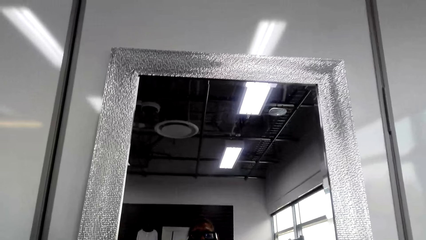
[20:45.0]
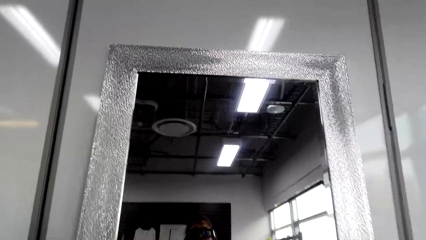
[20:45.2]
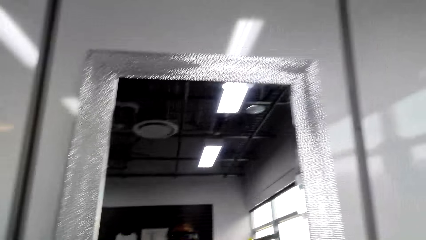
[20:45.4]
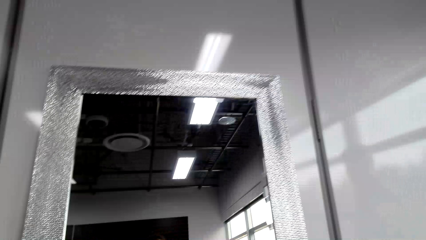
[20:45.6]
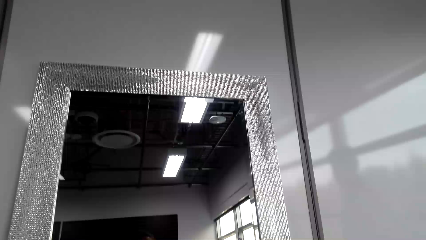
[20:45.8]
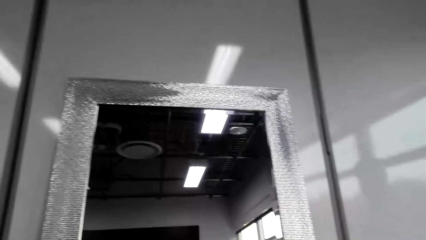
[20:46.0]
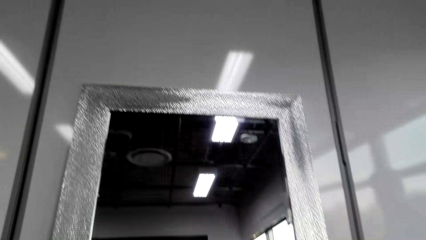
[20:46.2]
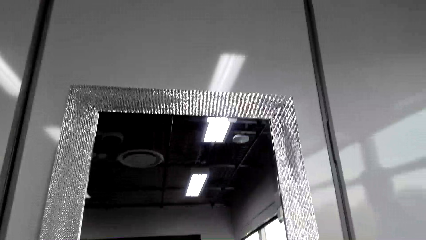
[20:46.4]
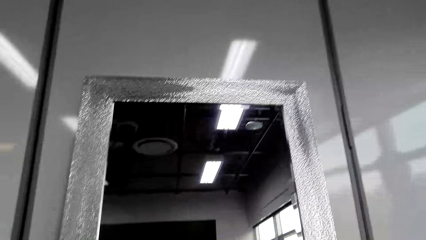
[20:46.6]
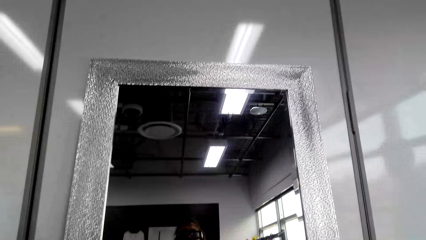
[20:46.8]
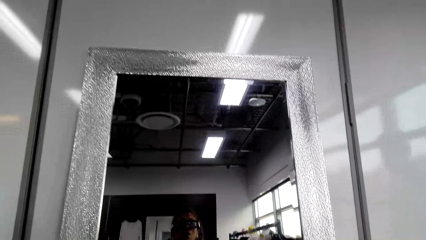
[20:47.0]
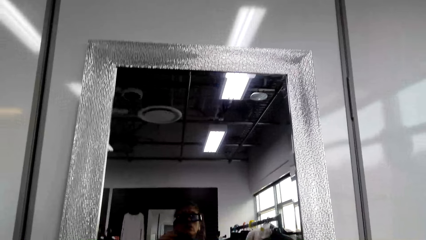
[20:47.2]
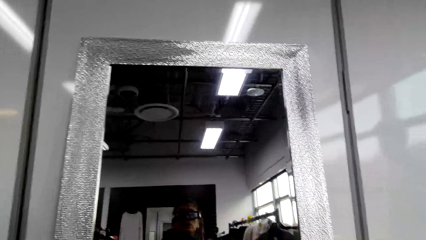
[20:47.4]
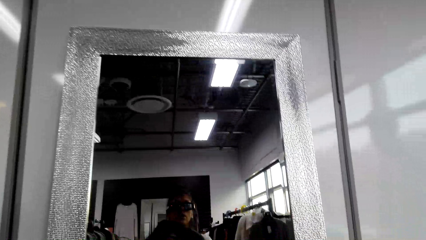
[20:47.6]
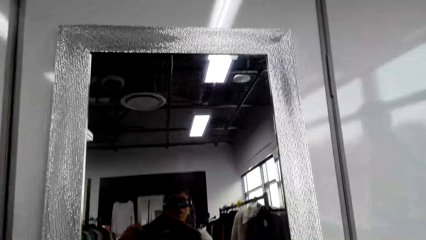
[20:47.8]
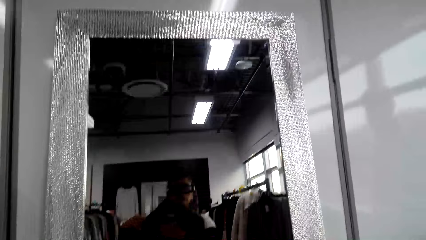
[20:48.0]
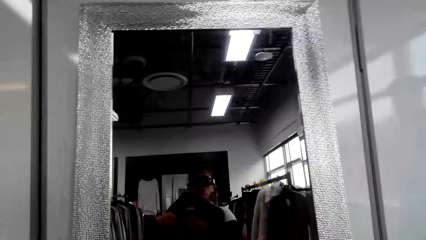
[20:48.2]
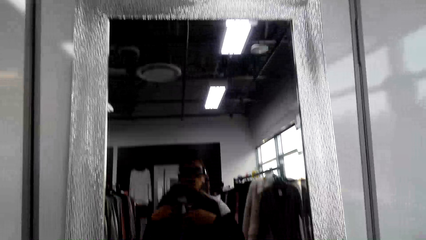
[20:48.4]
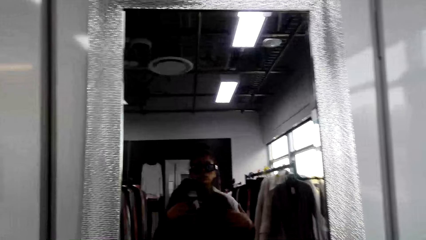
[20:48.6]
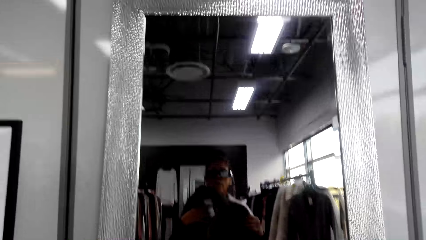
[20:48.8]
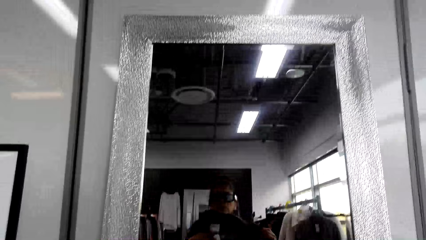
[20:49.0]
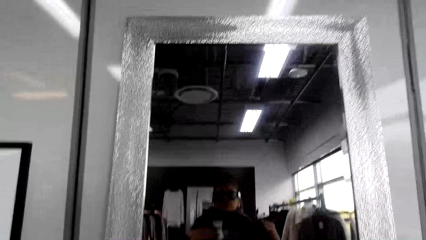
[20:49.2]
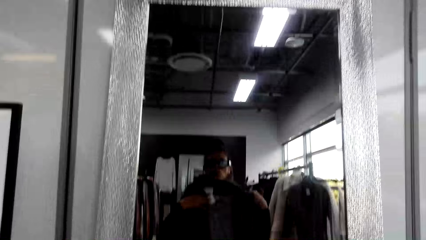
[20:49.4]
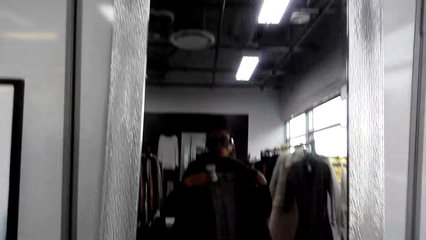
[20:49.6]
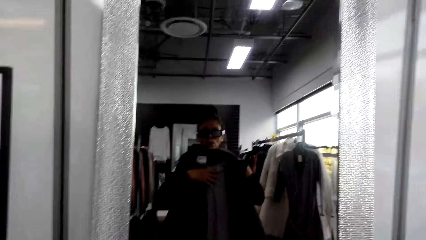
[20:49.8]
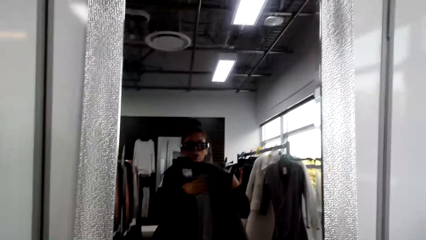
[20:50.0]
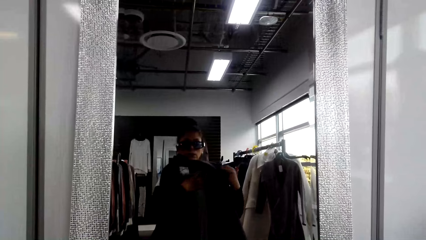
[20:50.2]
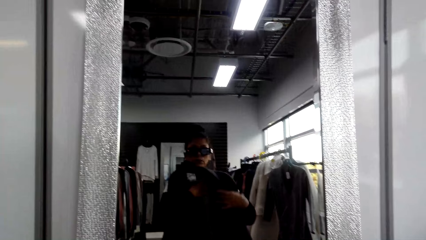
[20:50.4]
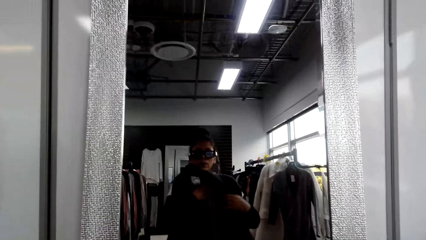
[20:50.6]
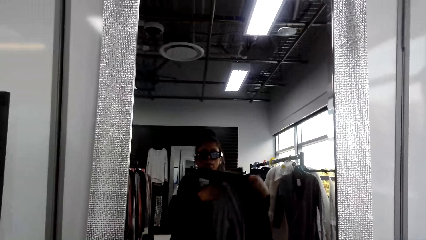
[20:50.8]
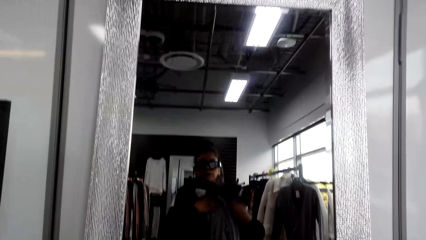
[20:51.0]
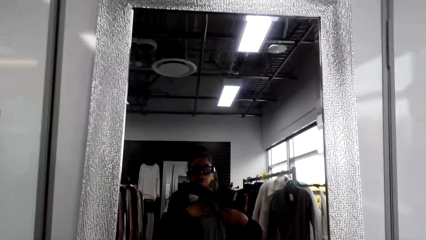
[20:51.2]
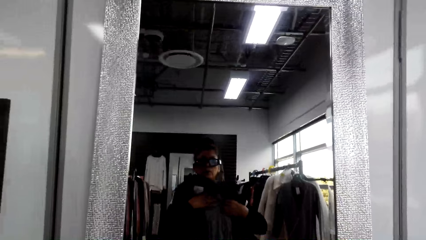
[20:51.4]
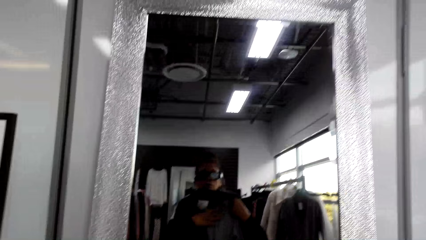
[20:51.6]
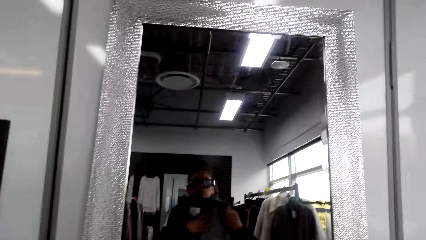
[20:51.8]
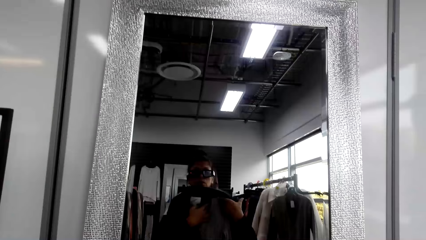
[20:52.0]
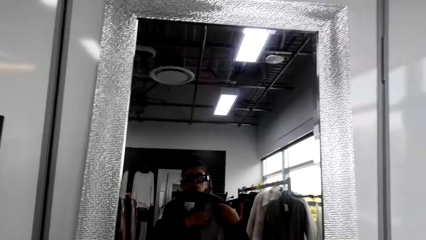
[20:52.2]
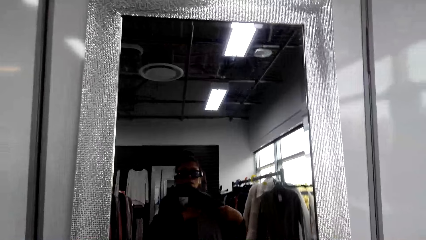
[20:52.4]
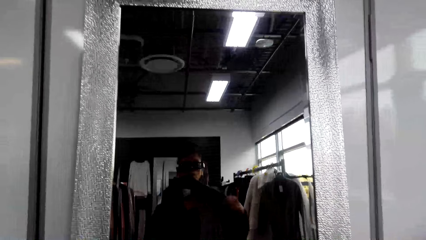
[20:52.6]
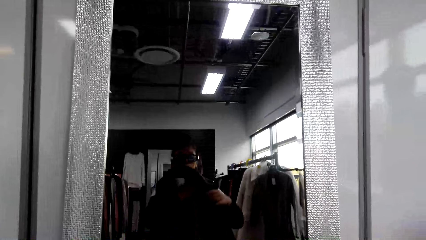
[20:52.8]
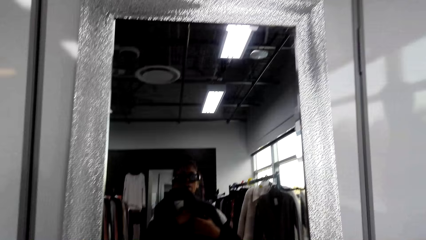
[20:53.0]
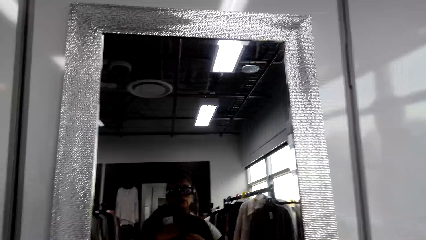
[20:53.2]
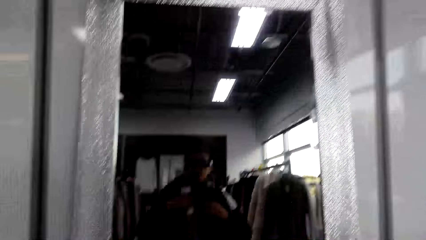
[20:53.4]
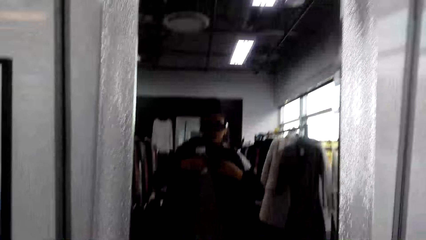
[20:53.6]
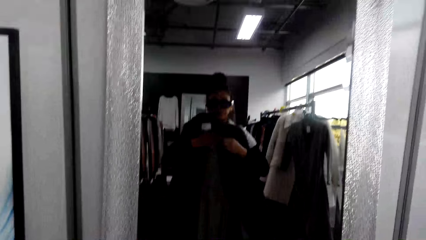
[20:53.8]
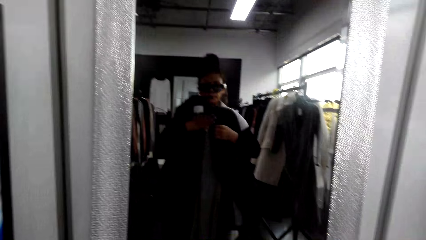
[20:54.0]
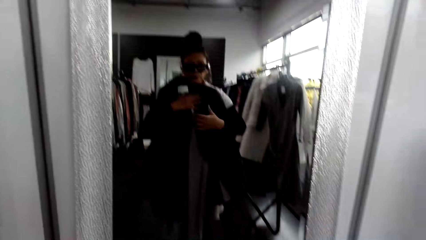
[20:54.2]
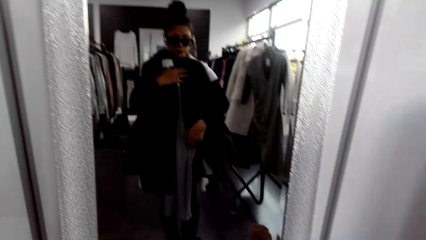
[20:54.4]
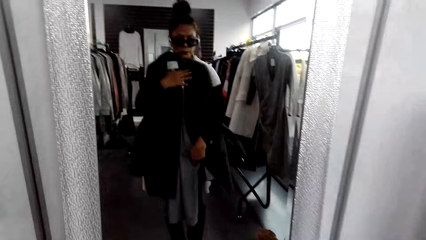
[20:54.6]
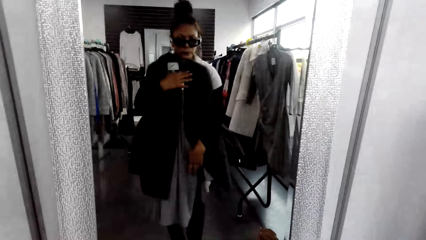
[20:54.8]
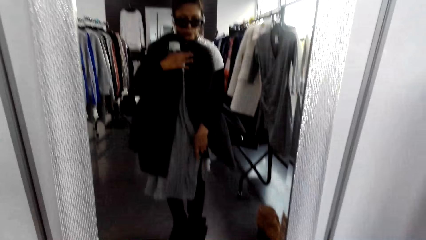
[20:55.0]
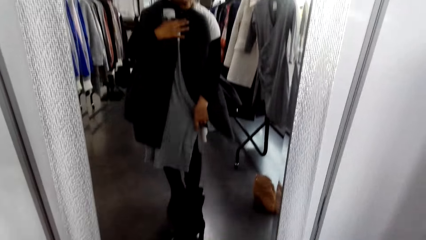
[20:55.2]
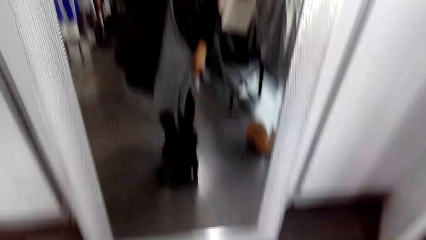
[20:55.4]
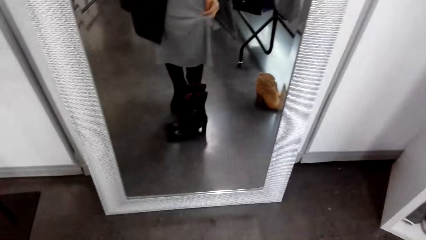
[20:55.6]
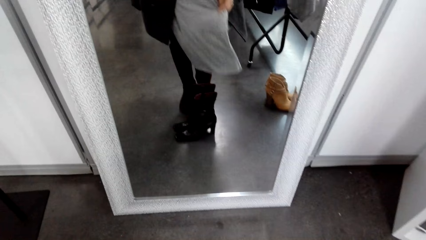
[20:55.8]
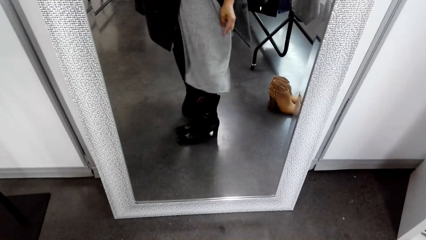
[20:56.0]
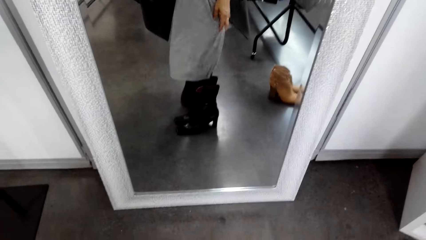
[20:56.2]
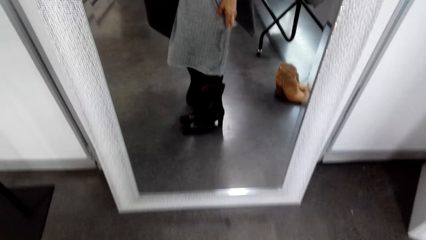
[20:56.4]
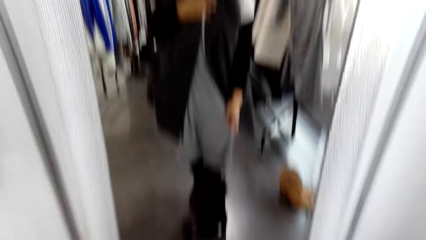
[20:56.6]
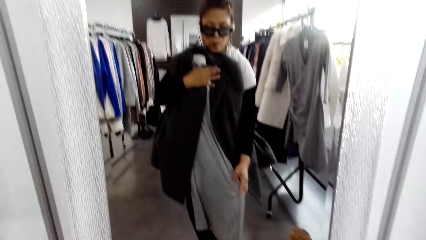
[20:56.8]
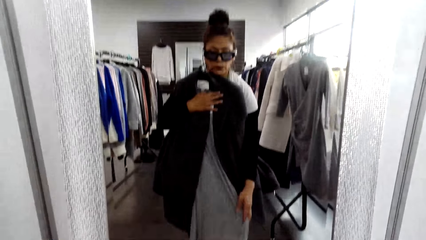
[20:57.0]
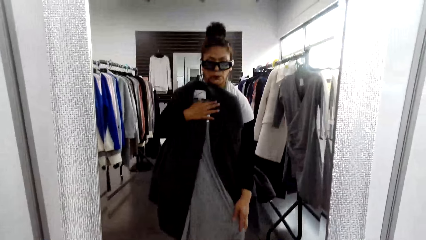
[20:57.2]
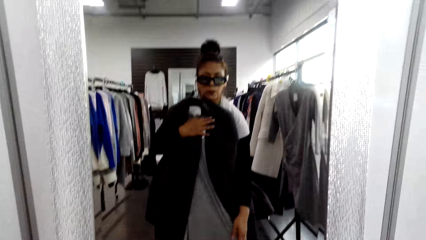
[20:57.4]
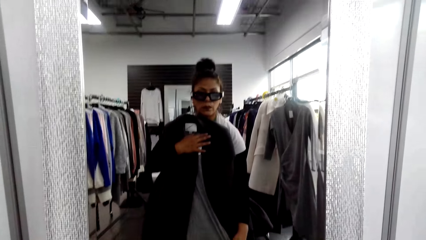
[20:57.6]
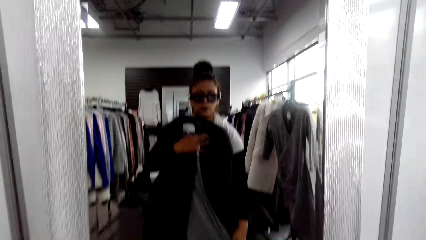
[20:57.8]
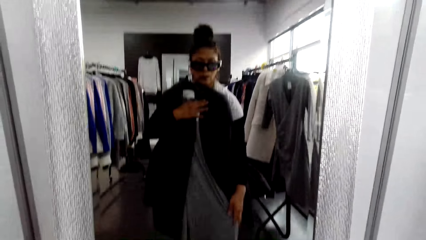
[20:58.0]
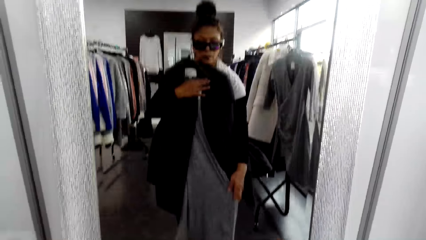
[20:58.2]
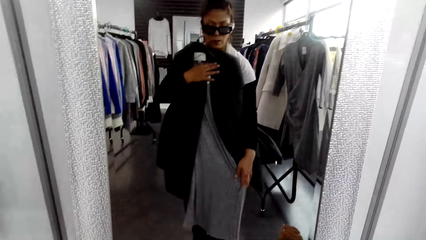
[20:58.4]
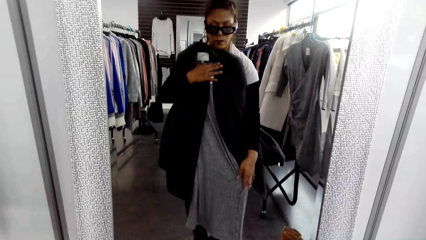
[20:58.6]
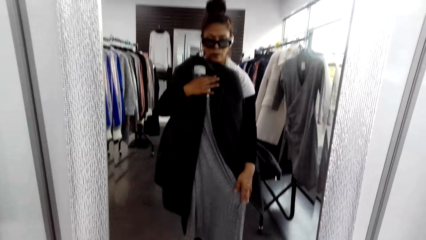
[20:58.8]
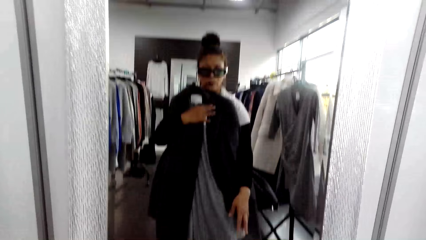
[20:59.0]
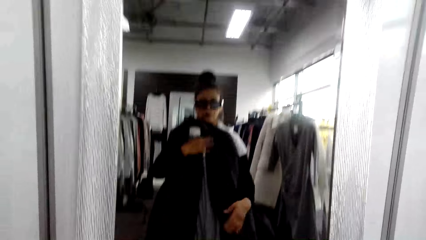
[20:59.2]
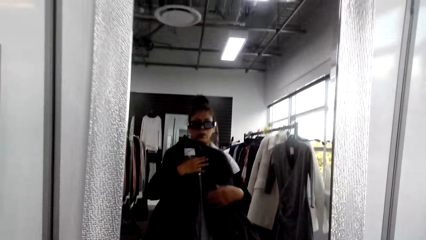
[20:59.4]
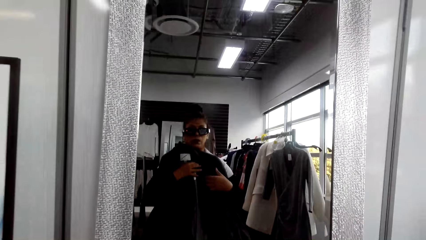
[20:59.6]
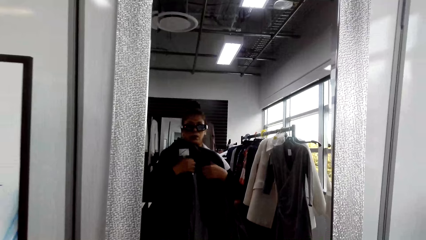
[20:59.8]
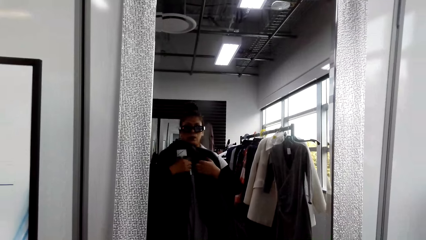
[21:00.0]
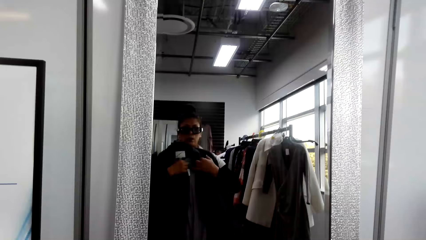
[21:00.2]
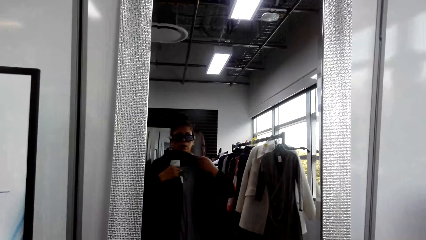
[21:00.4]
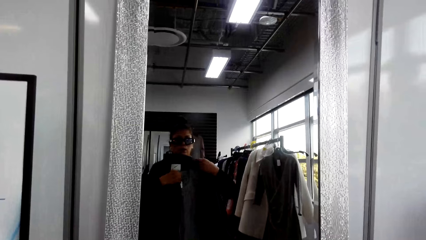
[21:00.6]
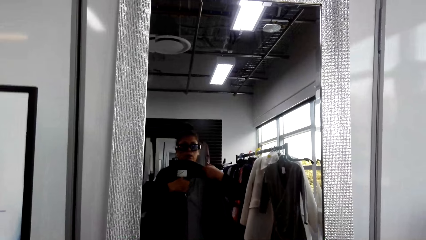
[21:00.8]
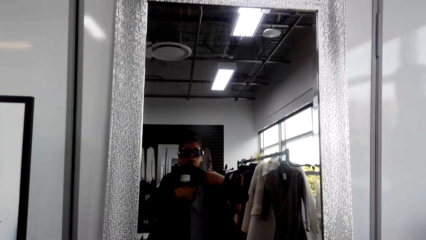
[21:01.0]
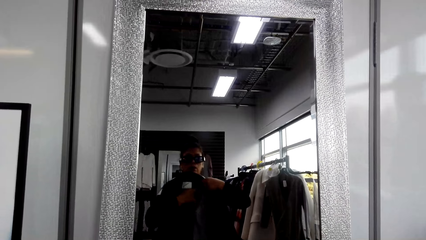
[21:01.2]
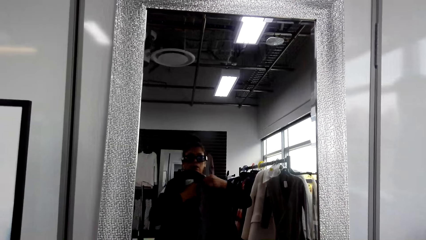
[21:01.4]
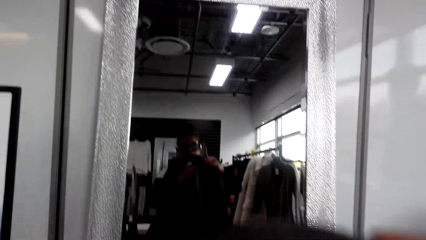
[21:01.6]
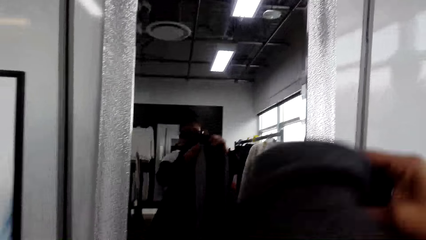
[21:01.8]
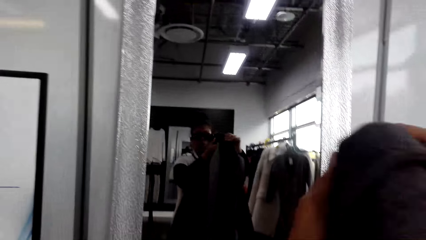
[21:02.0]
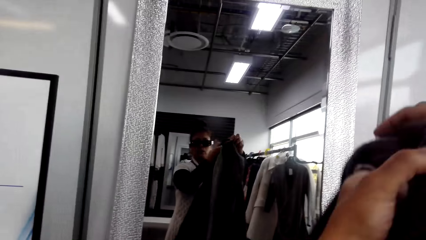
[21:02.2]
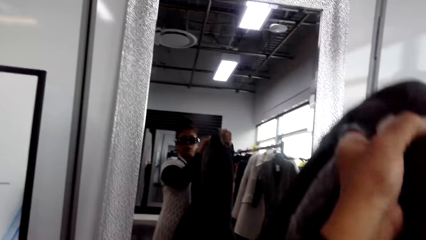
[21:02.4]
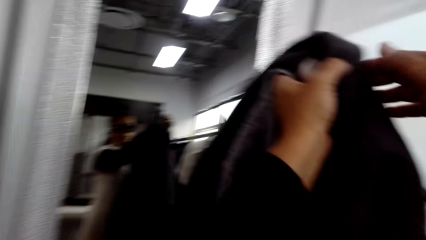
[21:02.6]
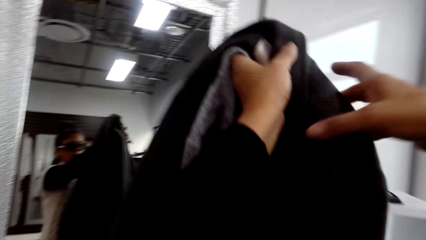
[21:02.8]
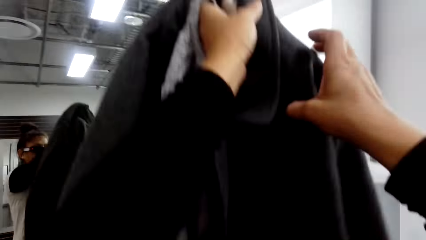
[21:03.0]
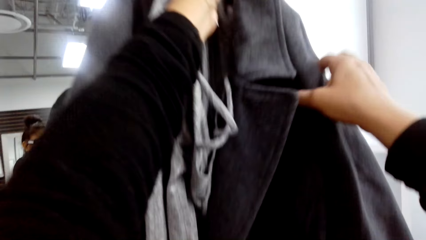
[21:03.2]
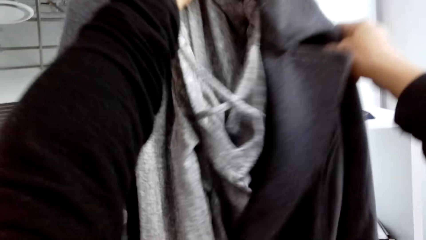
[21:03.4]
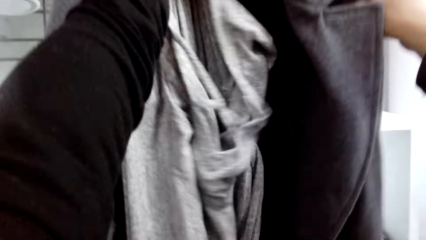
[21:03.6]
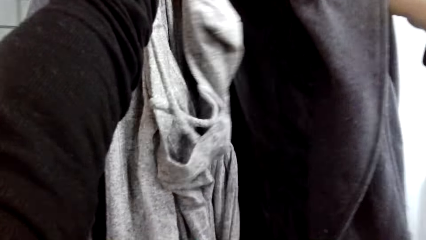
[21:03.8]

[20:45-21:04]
The camera wearer adjusts clothes.
